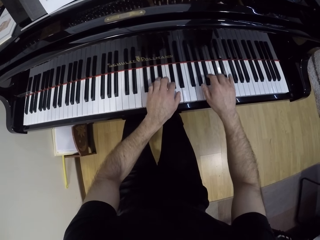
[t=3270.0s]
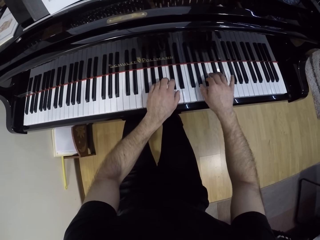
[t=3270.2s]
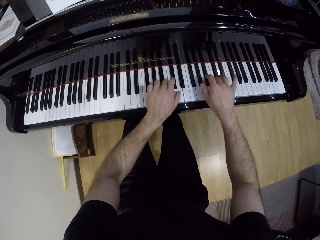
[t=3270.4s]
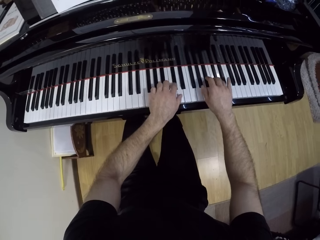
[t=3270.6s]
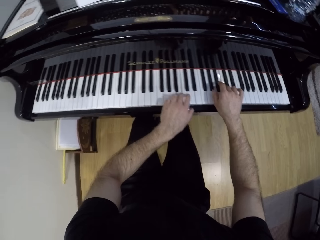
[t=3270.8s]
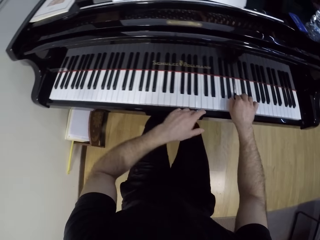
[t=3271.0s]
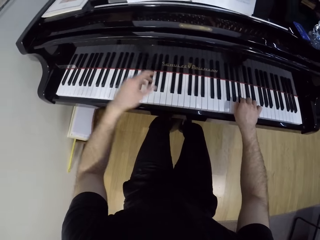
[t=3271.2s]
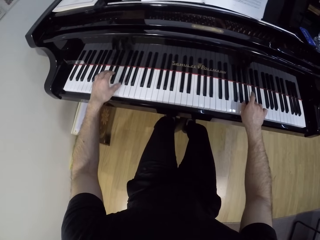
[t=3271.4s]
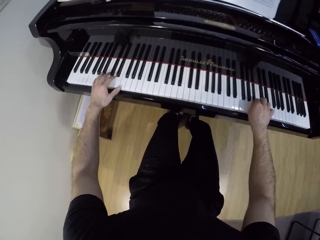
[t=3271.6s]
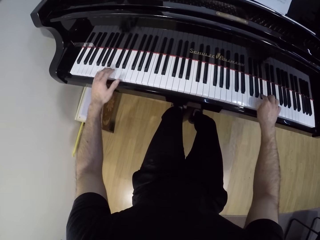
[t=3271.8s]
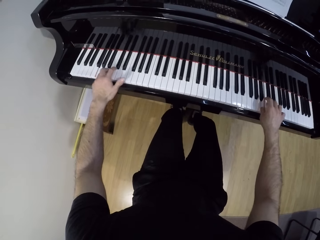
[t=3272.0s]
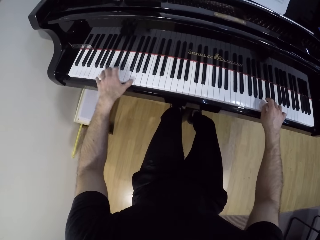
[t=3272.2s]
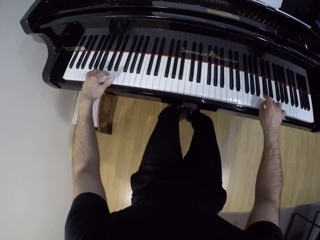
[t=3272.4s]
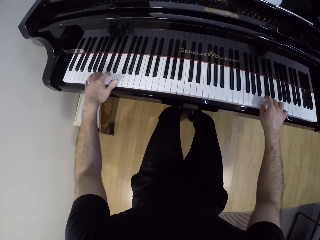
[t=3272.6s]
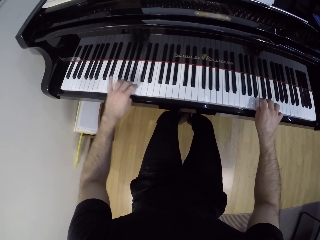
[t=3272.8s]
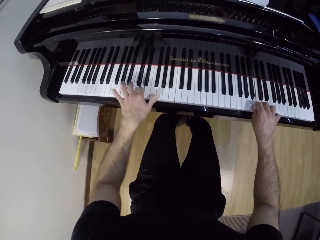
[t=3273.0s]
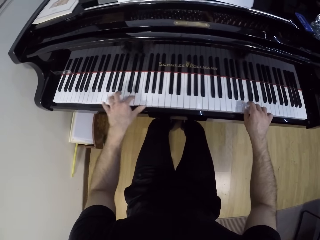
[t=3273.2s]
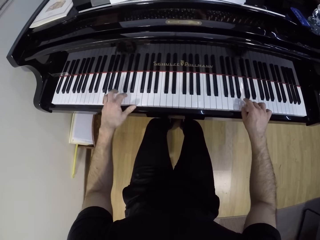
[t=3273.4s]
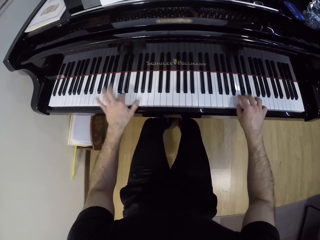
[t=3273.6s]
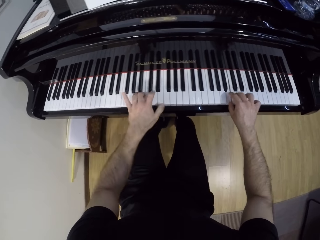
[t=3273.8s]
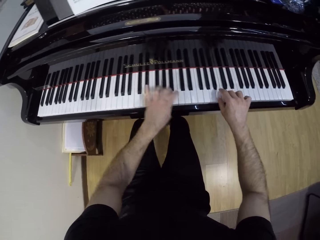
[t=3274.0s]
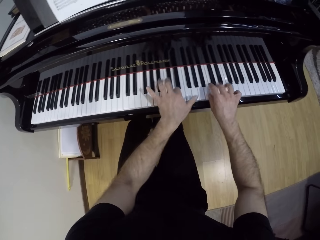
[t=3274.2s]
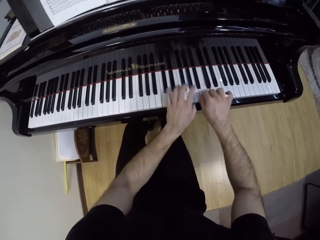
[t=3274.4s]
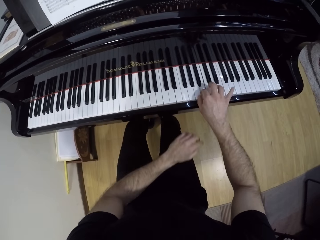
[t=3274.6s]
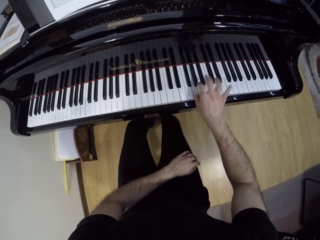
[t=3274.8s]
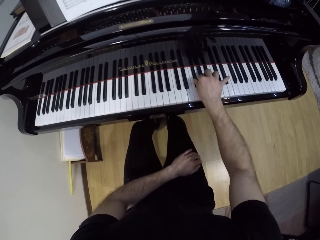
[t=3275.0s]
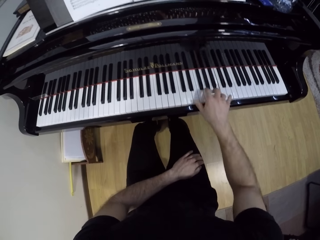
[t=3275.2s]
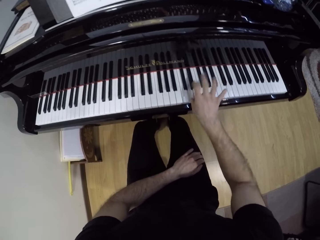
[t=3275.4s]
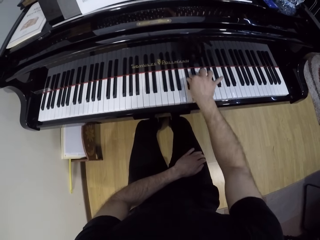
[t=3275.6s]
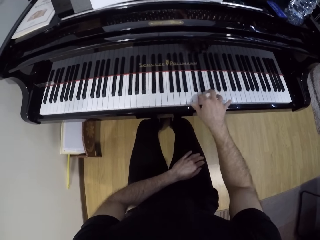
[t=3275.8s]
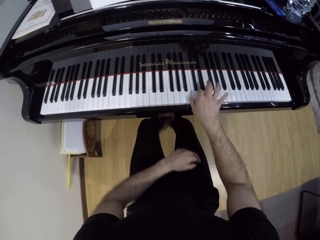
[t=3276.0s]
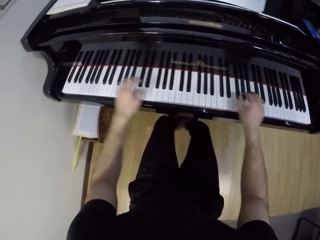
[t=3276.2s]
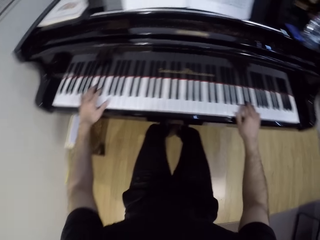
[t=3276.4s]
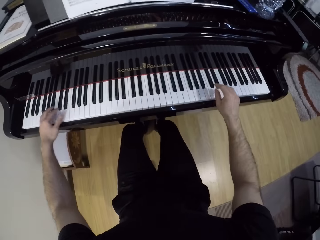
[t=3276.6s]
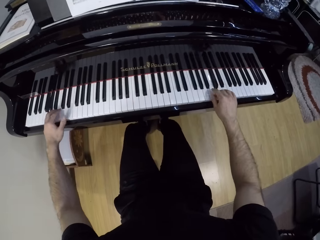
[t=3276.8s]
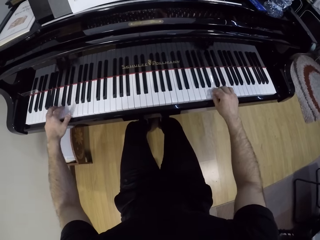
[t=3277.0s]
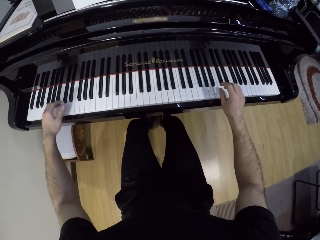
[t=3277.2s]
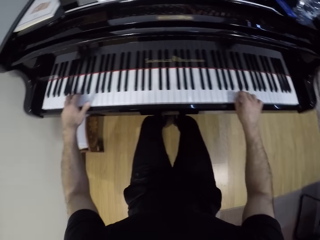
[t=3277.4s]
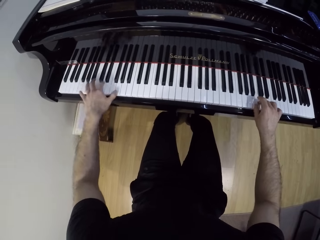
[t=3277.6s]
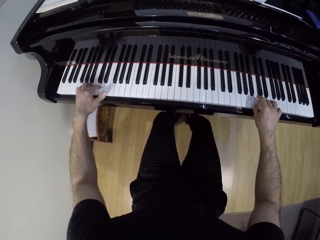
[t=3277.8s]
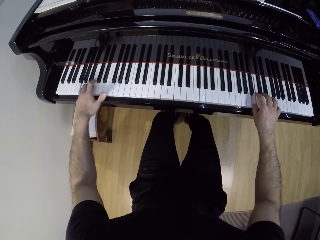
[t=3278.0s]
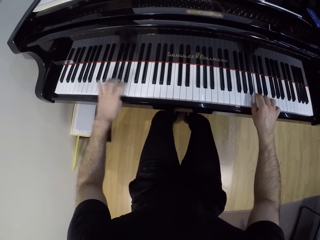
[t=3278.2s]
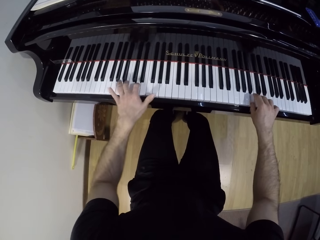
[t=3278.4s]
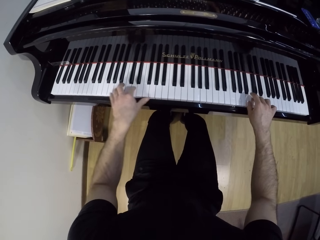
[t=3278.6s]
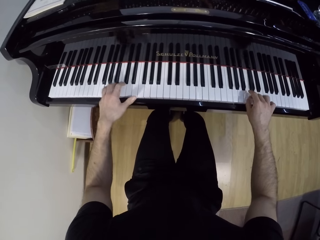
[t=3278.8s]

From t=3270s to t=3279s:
The camera wearer removes his left hand from the piano. He plays the piano with both hands. He plays the piano with his right hand. He removes his left hand from the piano. He plays the piano with both hands.

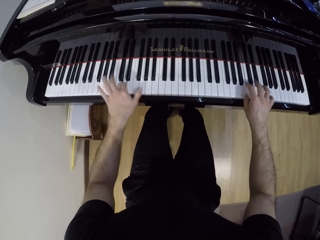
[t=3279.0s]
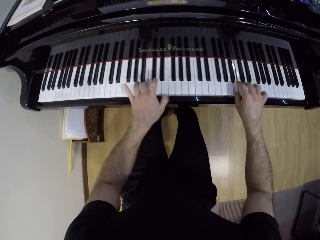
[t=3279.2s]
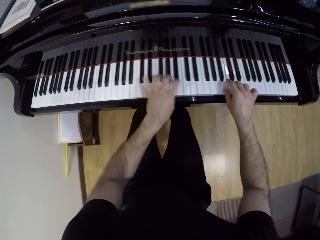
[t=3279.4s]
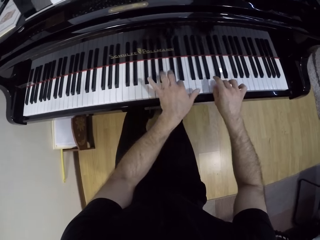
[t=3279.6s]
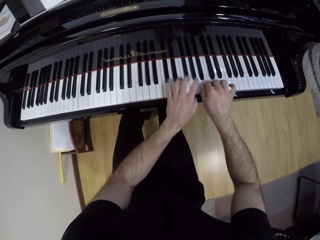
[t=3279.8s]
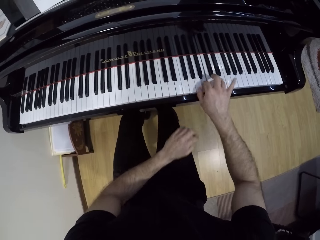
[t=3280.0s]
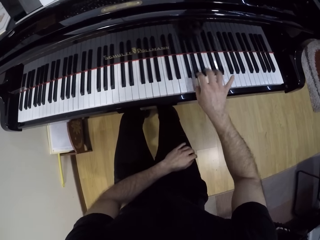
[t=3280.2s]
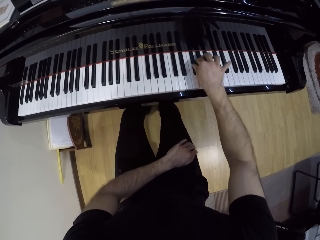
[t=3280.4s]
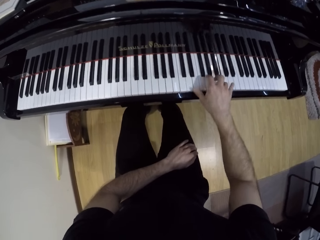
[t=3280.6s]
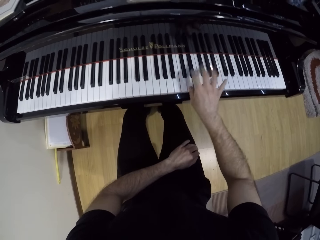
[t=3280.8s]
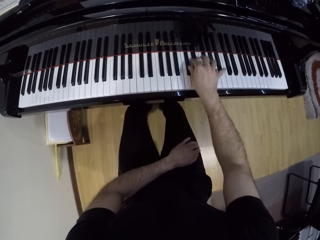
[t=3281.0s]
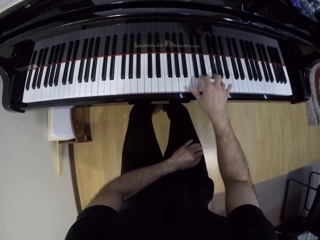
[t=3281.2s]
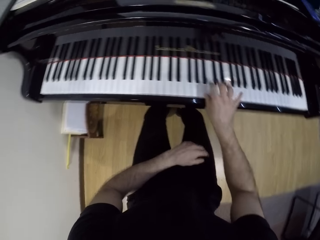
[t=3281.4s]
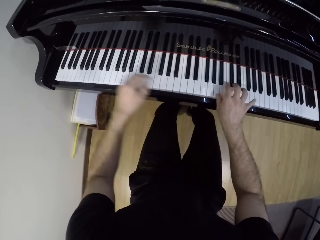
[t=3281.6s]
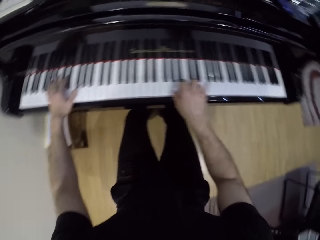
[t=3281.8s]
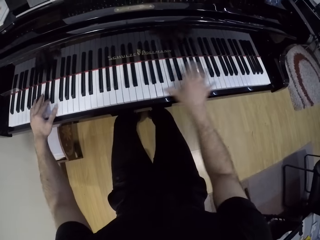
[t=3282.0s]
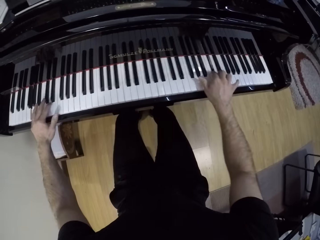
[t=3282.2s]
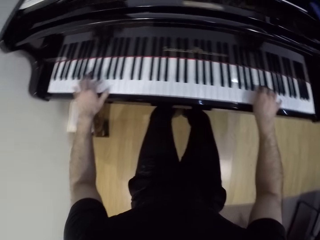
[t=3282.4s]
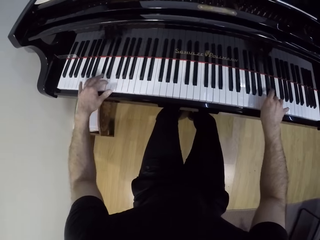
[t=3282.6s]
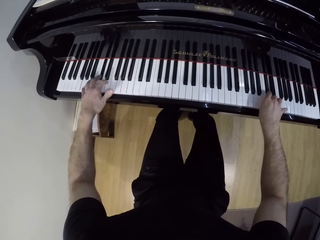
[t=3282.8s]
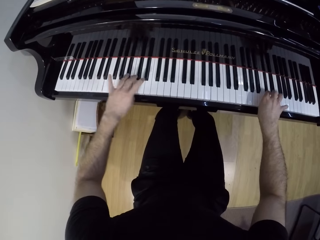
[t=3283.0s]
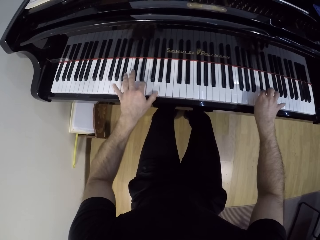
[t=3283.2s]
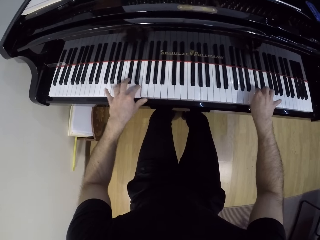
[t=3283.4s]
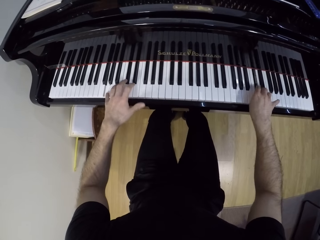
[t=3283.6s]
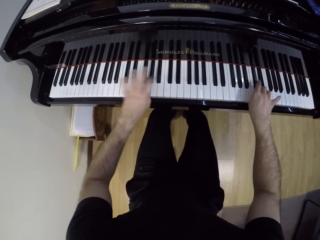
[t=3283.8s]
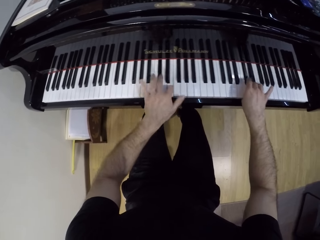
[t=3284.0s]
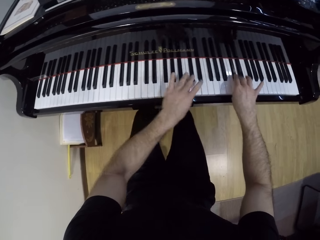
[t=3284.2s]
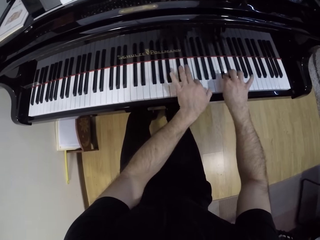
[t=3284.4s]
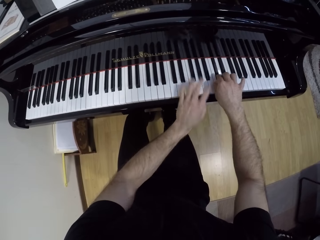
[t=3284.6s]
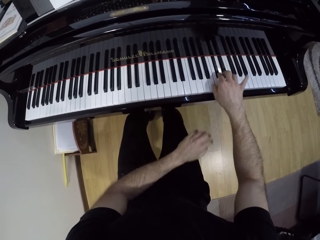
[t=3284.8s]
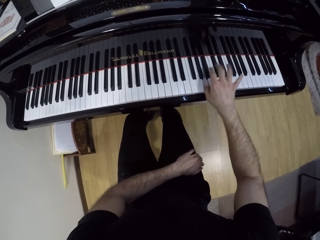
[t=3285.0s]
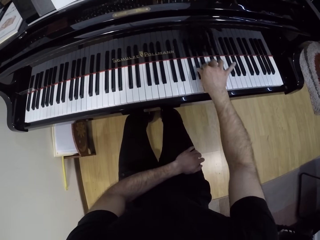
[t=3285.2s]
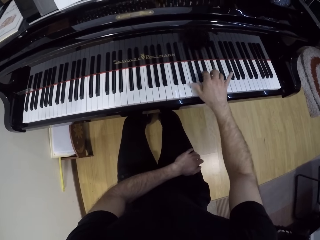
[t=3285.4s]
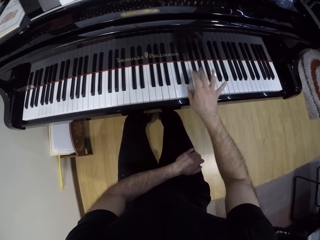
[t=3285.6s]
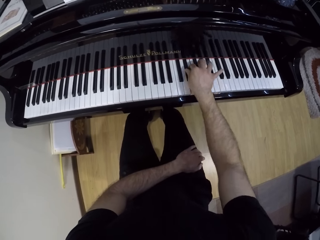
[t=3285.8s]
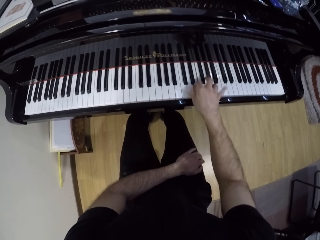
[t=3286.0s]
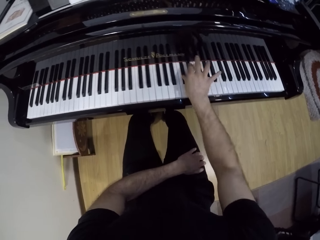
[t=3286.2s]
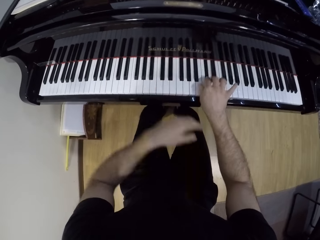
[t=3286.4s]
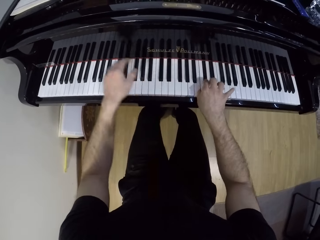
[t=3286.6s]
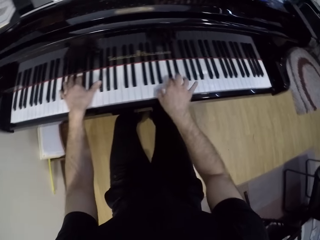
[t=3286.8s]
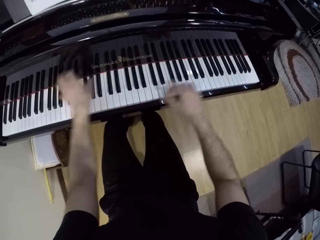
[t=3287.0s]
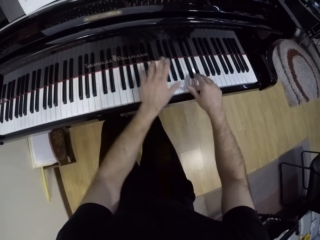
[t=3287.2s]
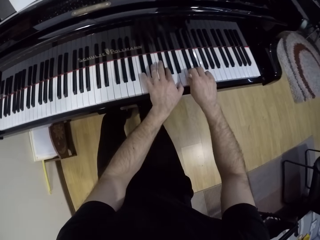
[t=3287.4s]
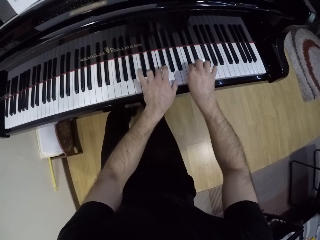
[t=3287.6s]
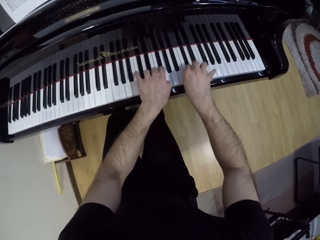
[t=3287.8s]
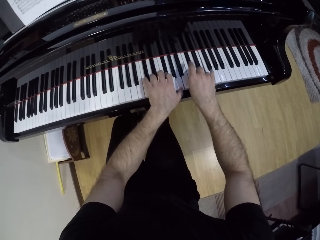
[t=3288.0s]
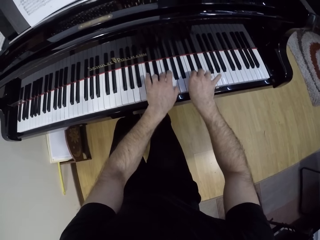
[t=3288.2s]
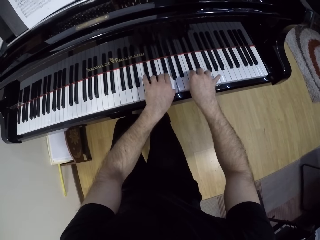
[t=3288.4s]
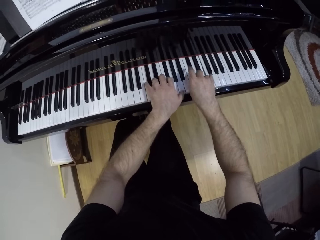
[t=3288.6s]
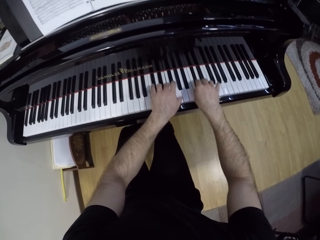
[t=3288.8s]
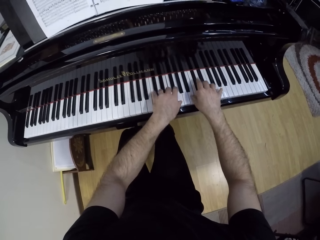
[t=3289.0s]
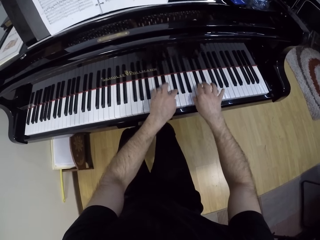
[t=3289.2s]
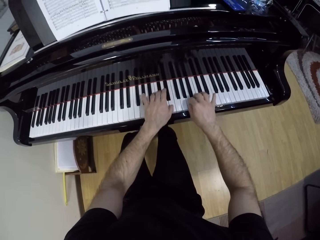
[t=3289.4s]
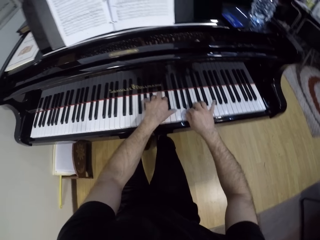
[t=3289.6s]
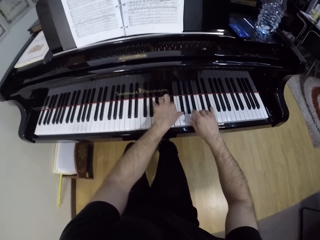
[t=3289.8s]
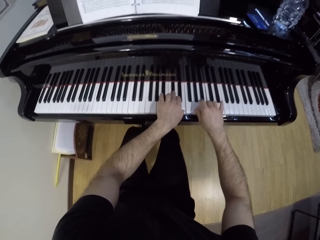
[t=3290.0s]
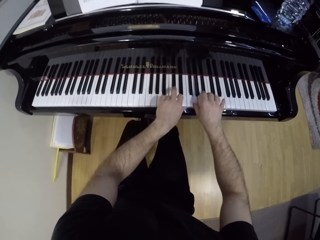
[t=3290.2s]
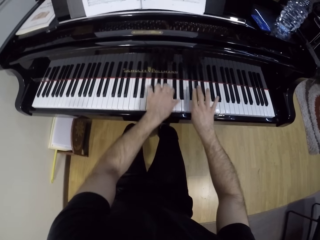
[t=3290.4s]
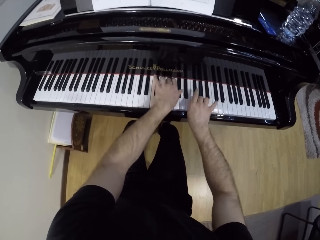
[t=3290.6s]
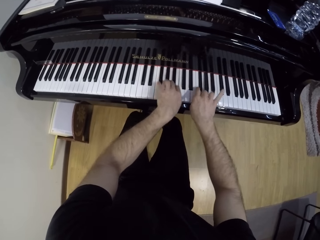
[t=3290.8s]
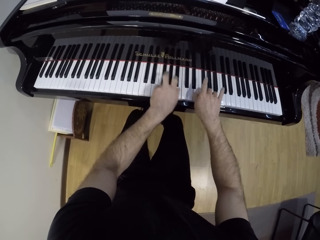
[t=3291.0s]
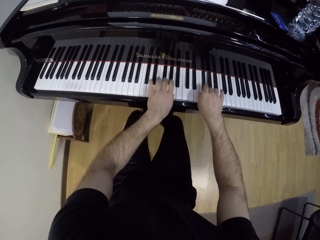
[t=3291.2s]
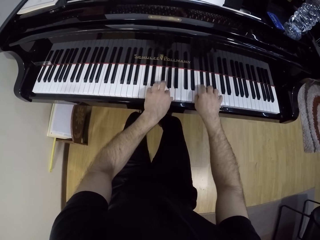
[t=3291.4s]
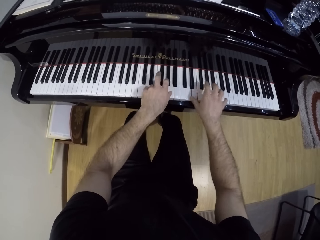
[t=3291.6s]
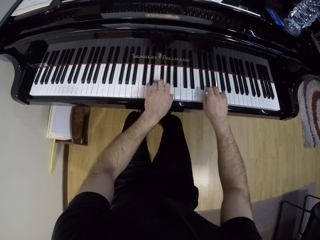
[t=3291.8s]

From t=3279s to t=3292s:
The camera wearer removes his left hand from the piano. He plays the piano with his right hand. He plays the piano with both hands. He removes his left hand from the piano. He plays the piano with his right hand. He plays the piano with both hands.
